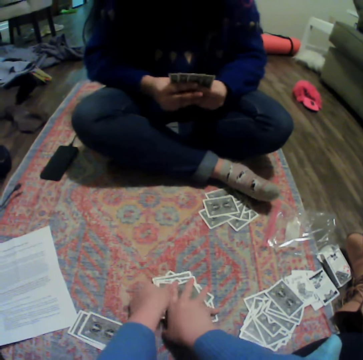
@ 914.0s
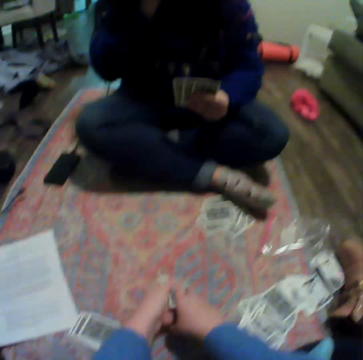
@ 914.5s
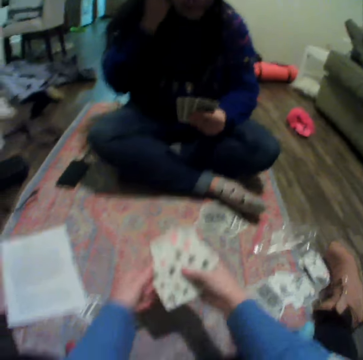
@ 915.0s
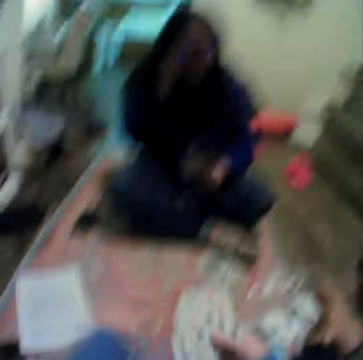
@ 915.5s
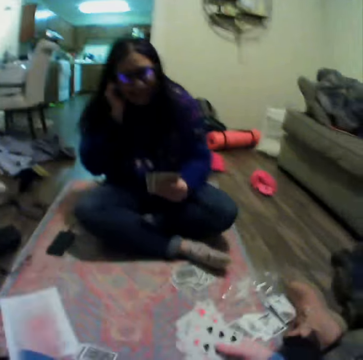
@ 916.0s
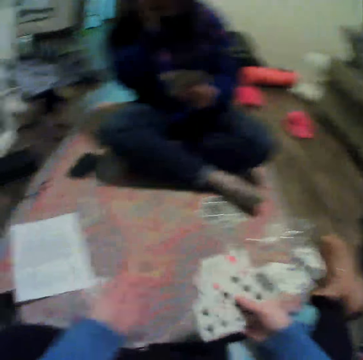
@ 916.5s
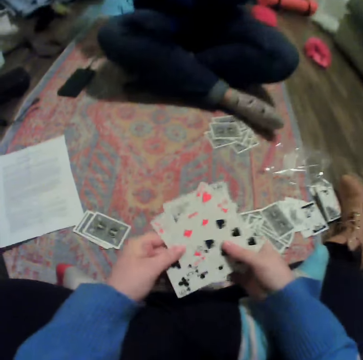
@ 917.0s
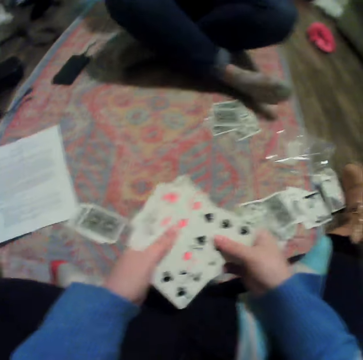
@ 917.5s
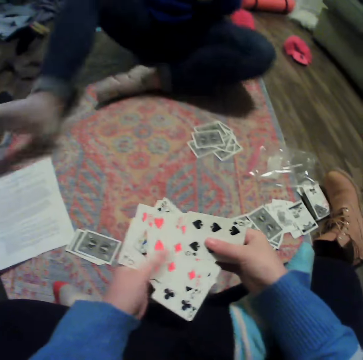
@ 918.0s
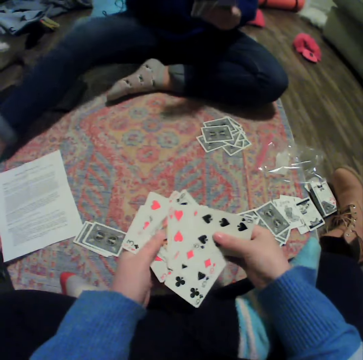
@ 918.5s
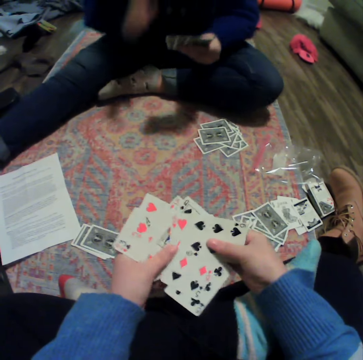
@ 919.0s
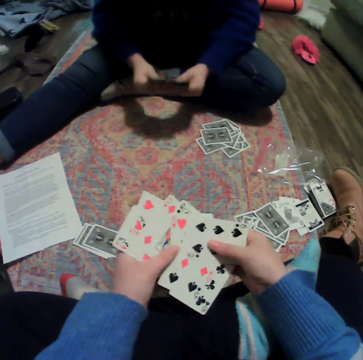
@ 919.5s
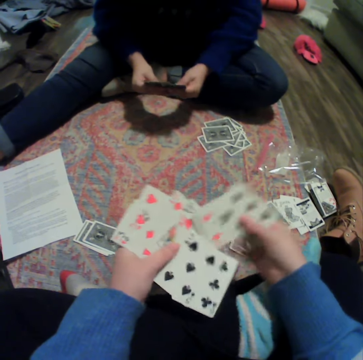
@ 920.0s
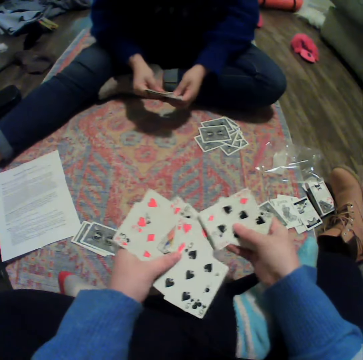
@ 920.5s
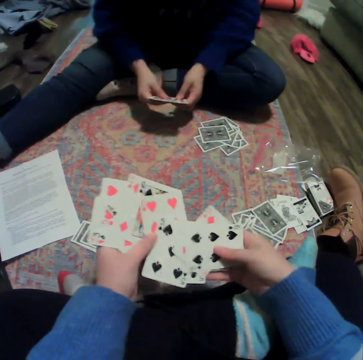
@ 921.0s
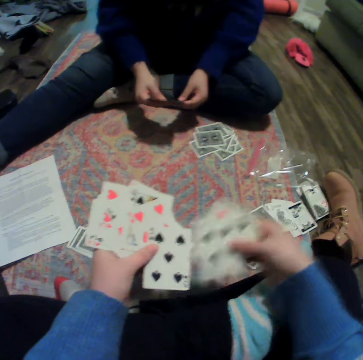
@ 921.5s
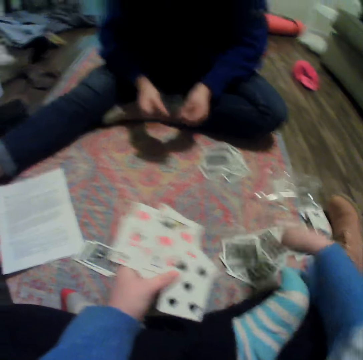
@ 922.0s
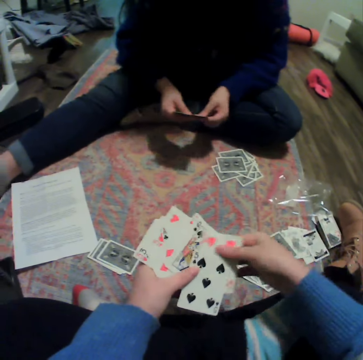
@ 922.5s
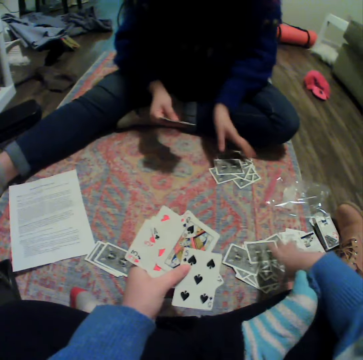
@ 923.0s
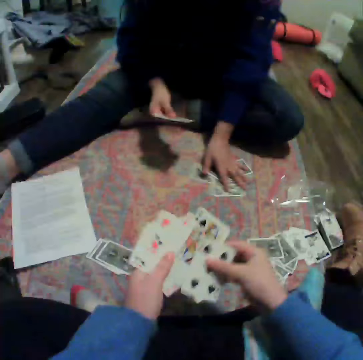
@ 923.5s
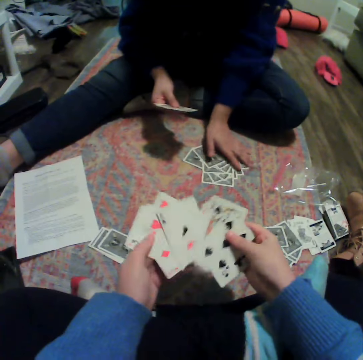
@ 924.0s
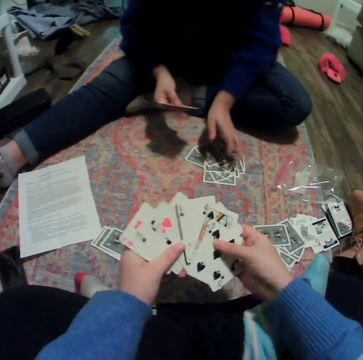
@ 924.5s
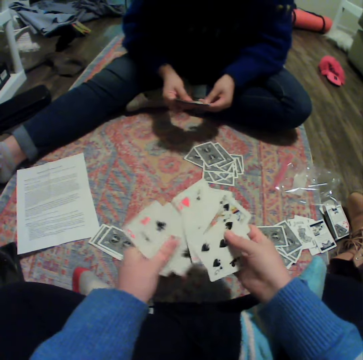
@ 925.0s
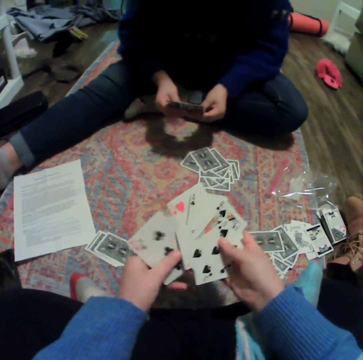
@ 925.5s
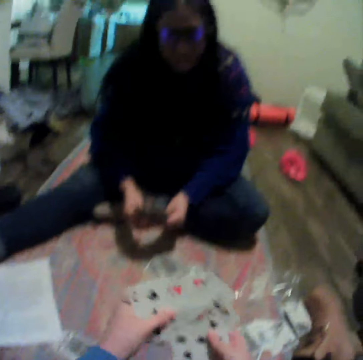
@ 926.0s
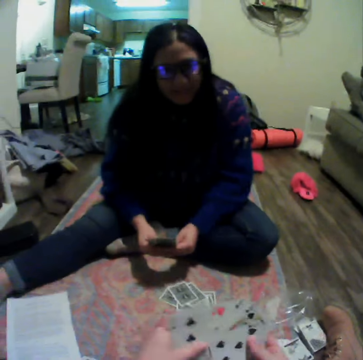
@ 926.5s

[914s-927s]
The camera wearer collects the cards on the carpet. A lady raises a hand. The camera wearer moves a hand. They spread the cards. The lady stretches out her leg. The lady lowers a hand. The camera wearer organizes the cards. They place the cards on the carpet. They drop a card on the floor. The lady moves the cards on the carpet. The camera wearer spreads the cards.

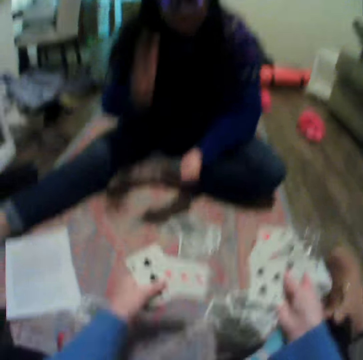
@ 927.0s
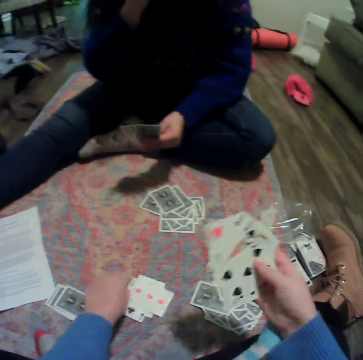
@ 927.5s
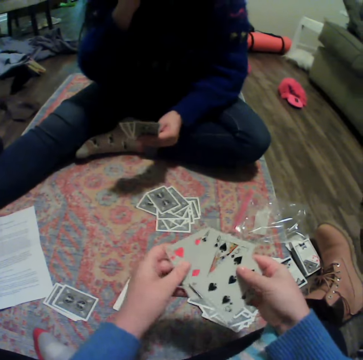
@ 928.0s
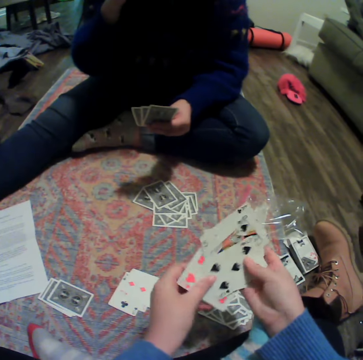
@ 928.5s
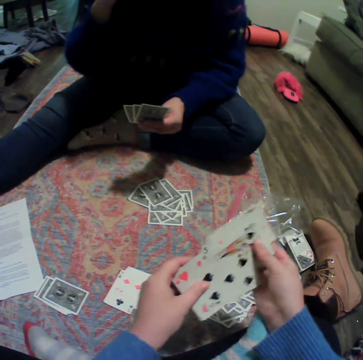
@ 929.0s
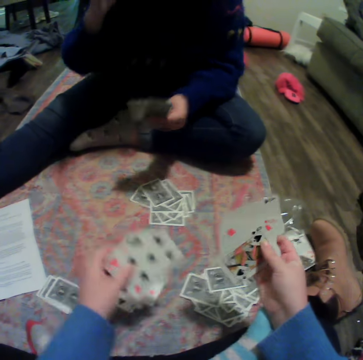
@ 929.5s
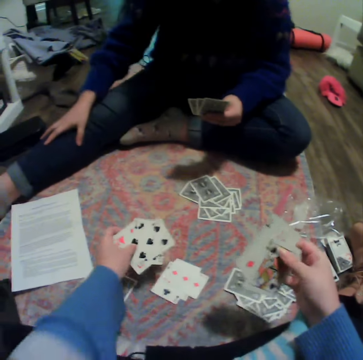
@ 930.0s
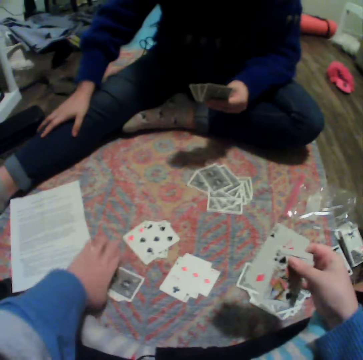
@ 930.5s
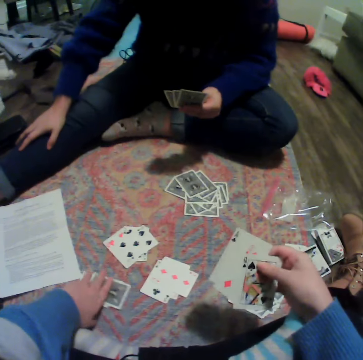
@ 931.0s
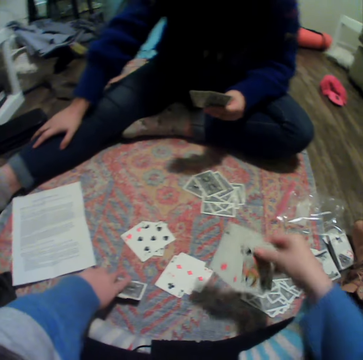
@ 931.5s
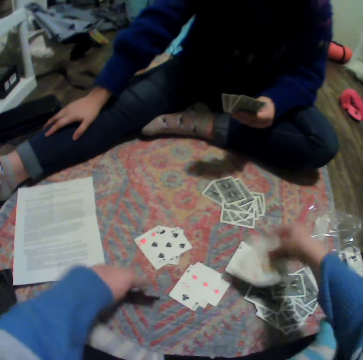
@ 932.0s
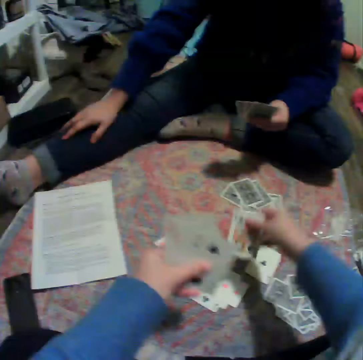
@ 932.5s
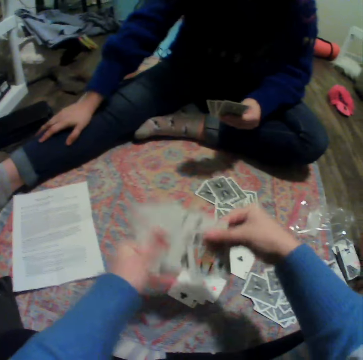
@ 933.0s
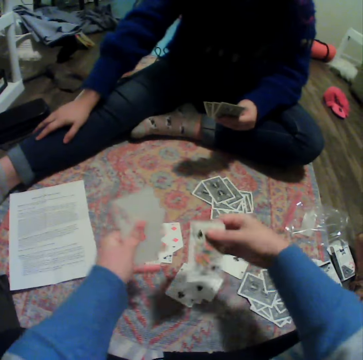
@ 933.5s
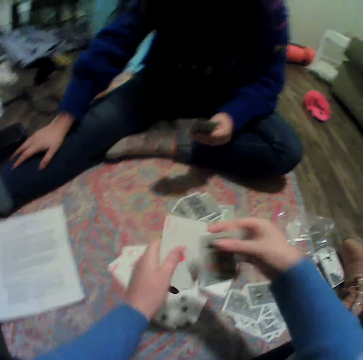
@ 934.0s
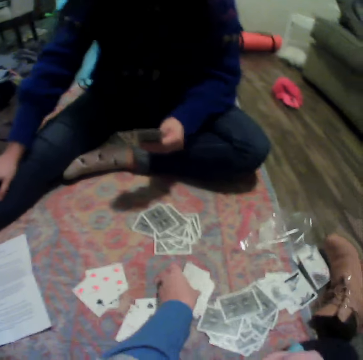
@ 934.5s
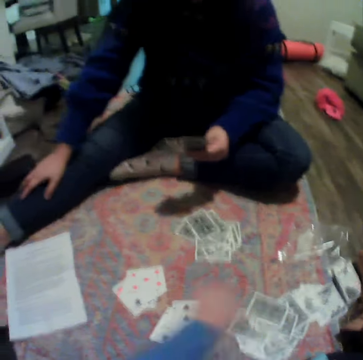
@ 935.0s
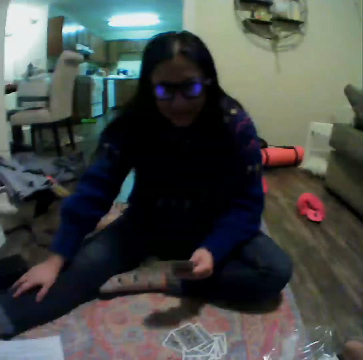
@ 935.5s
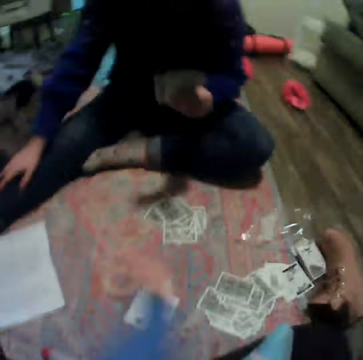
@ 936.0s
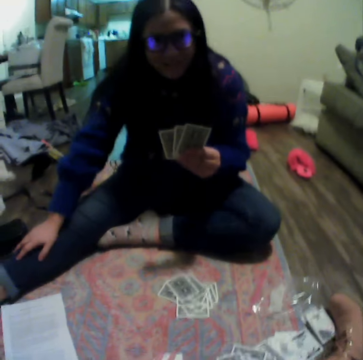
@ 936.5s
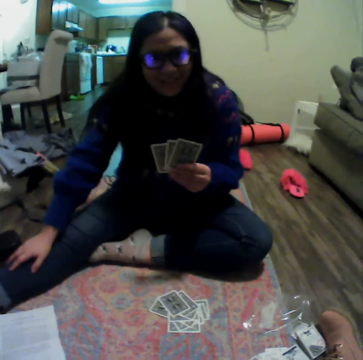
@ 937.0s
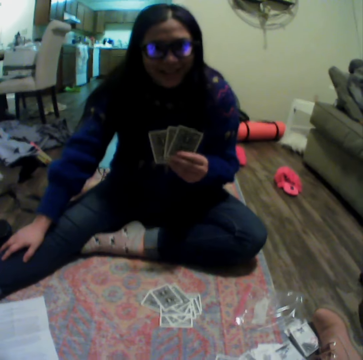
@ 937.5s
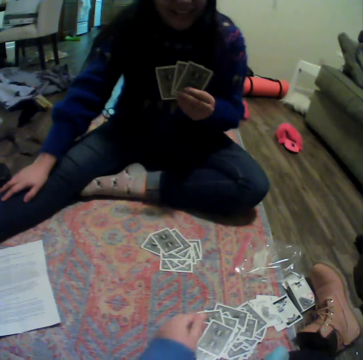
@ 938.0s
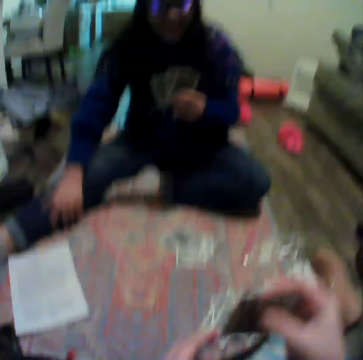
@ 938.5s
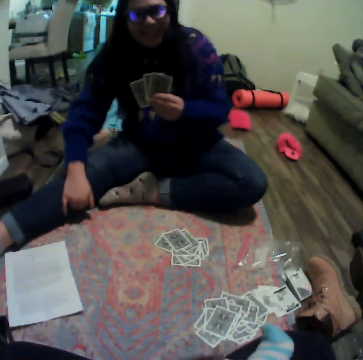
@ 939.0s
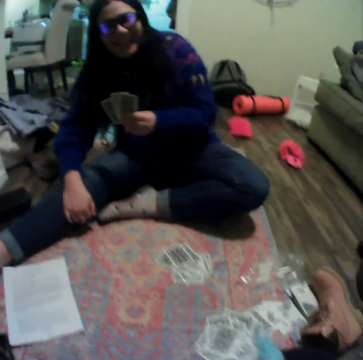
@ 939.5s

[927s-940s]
The camera wearer places some cards on the carpet. A lady raises a hand. The lady touches the legs. The camera wearer drops a card on the floor. They pick up cards. They drop a card on the floor. They talk to the lady. They move a hand.

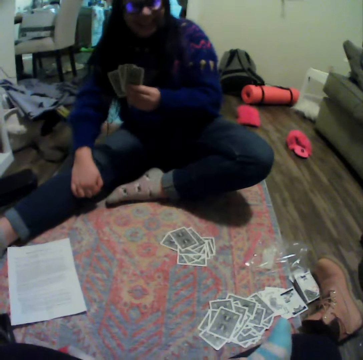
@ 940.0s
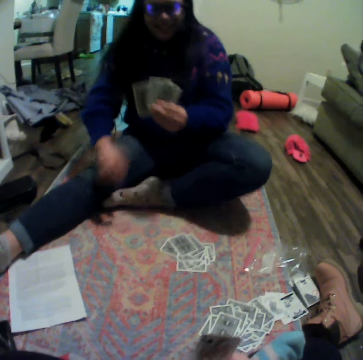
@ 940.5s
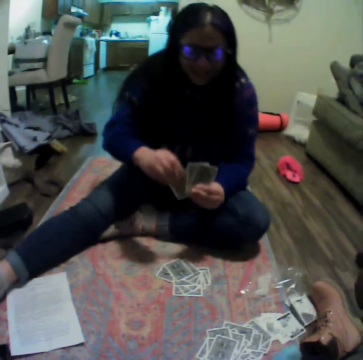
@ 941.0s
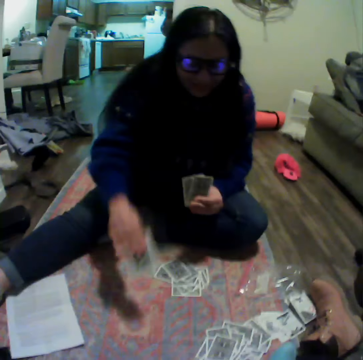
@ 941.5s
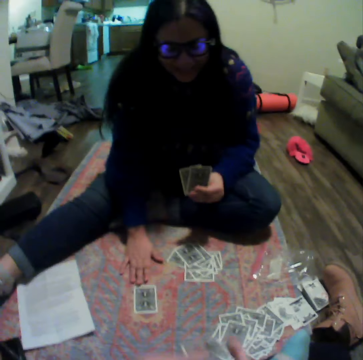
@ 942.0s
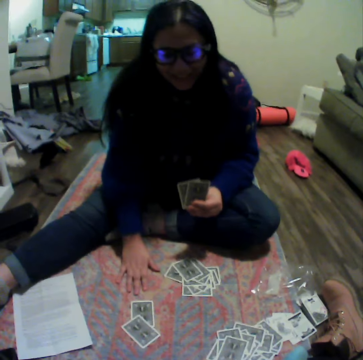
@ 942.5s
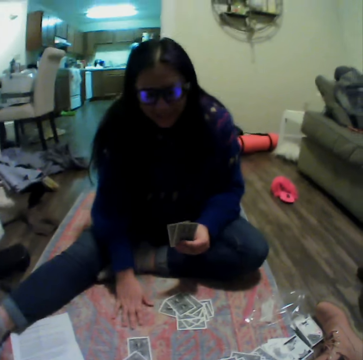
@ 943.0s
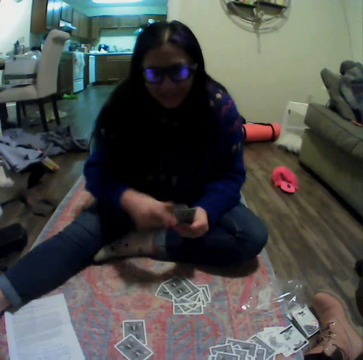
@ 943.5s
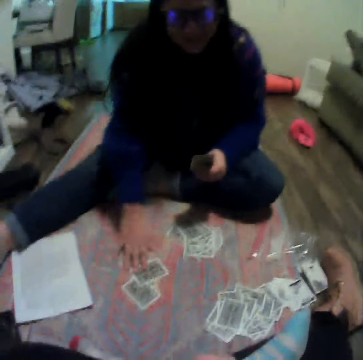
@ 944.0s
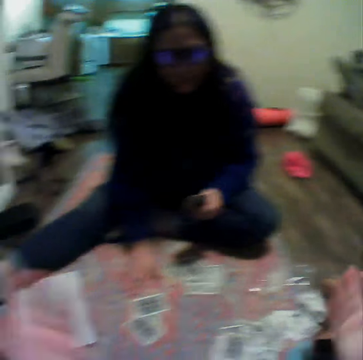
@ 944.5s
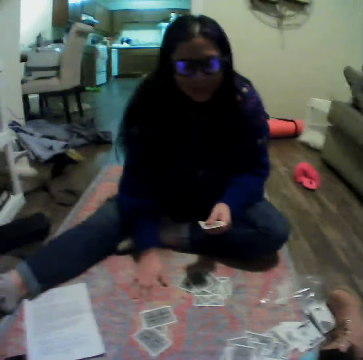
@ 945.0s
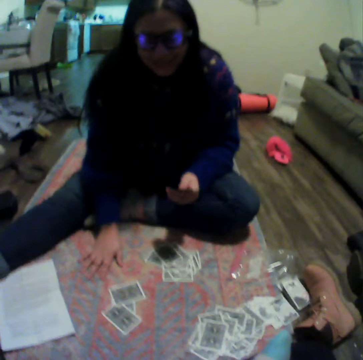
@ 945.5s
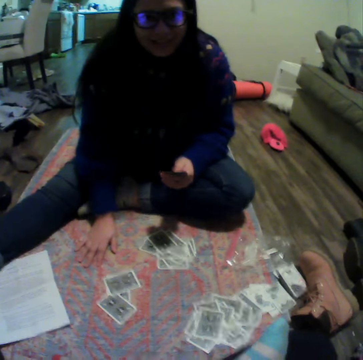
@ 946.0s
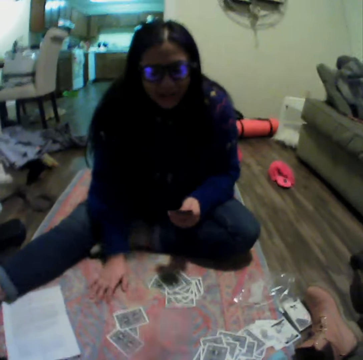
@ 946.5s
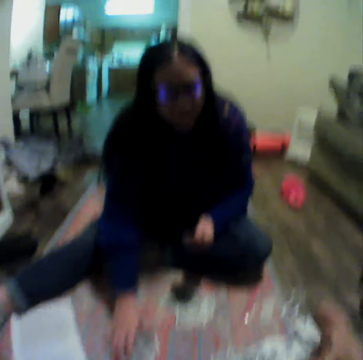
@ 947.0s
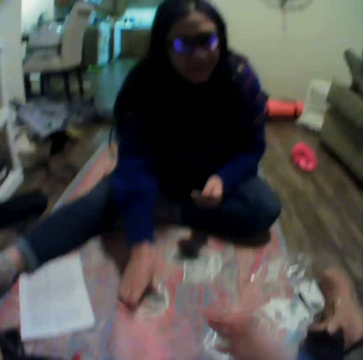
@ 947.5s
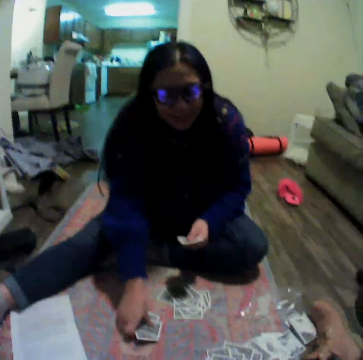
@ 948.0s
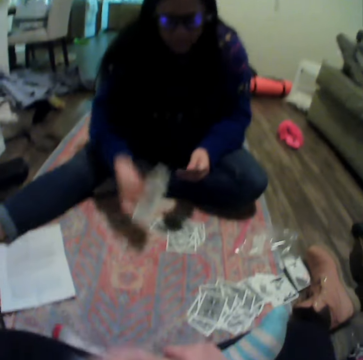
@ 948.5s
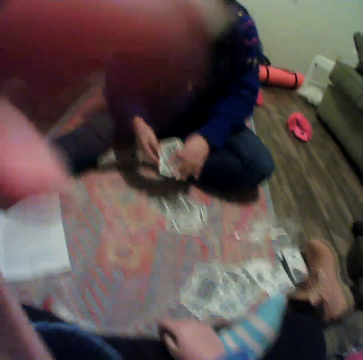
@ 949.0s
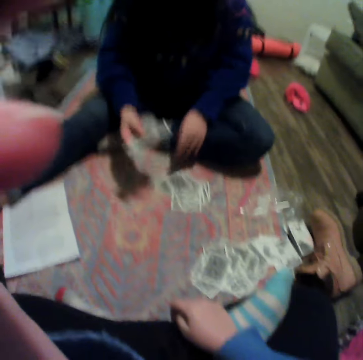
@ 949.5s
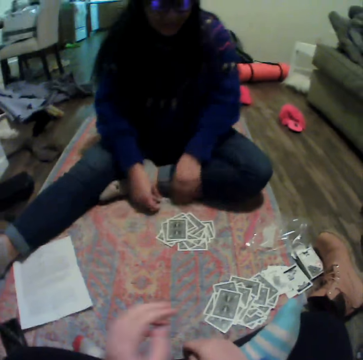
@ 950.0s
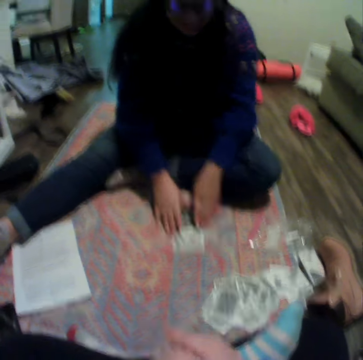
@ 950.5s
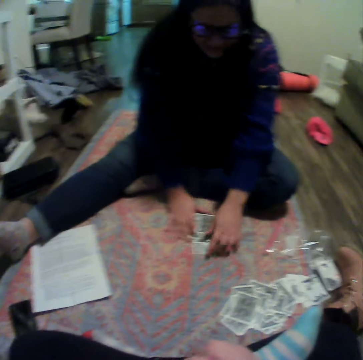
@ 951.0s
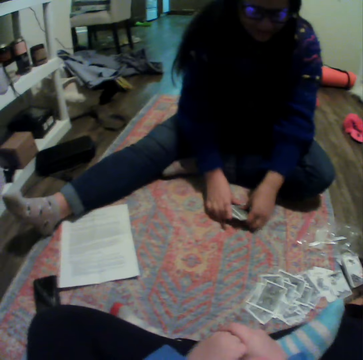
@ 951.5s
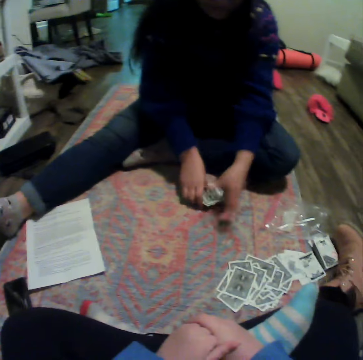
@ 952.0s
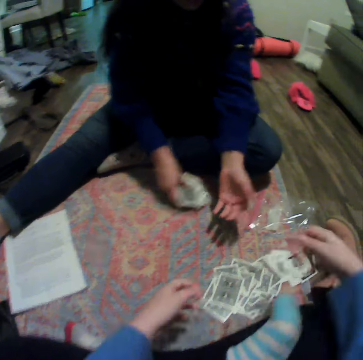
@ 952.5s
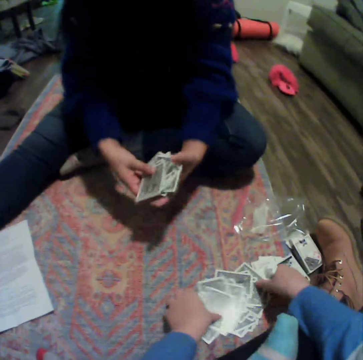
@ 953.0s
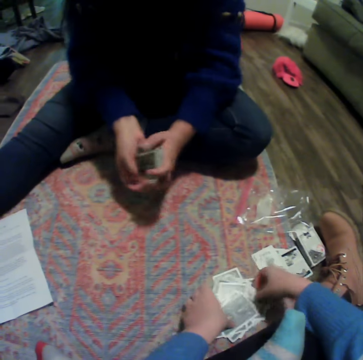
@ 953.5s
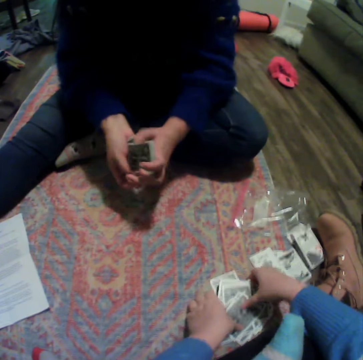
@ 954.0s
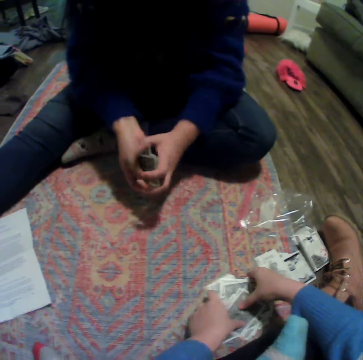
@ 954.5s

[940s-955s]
A woman places a card on the carpet. The camera wearer drops a card on the floor. The woman drops a card on the floor. The camera wearer moves a hand. The woman moves a hand. The camera wearer stretches out her hands. The woman picks up the cards on the carpet. The camera wearer moves a hand and adjusts her camera. The woman drops a card on the floor and collects cards. The camera wearer collects the cards on the carpet.
